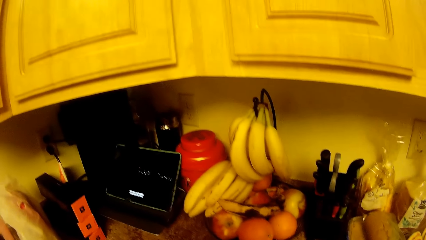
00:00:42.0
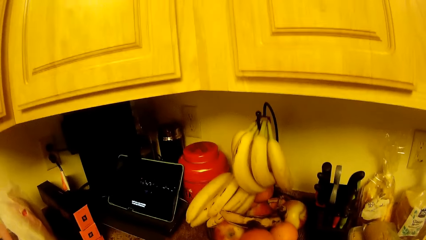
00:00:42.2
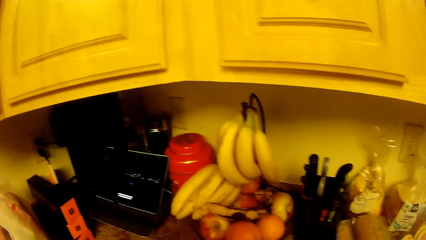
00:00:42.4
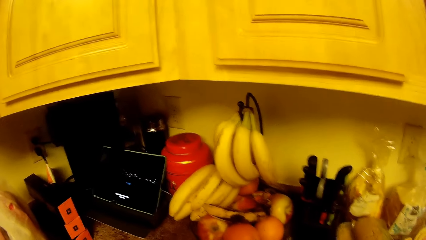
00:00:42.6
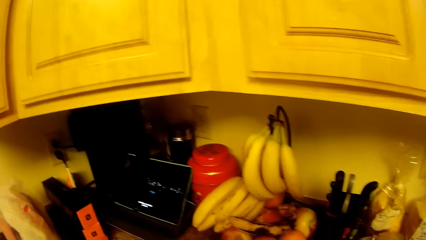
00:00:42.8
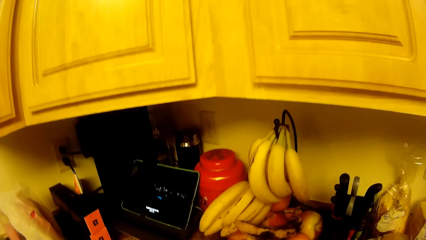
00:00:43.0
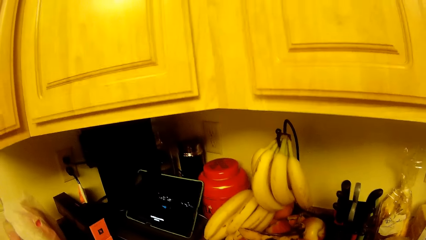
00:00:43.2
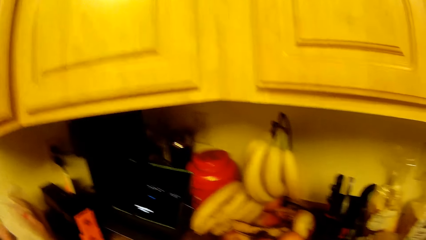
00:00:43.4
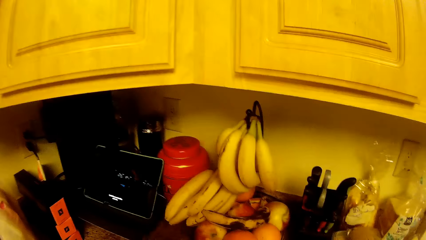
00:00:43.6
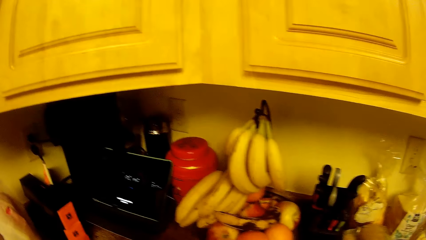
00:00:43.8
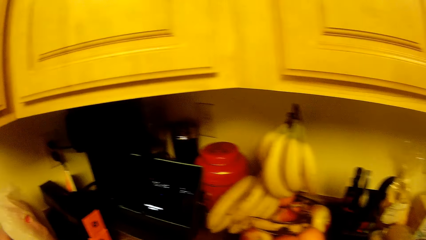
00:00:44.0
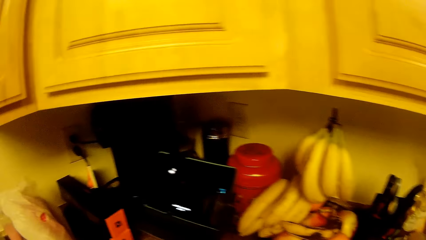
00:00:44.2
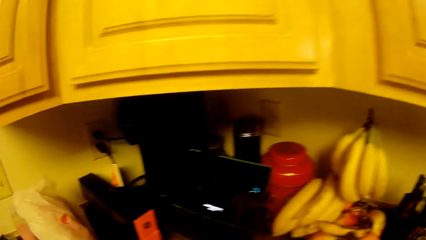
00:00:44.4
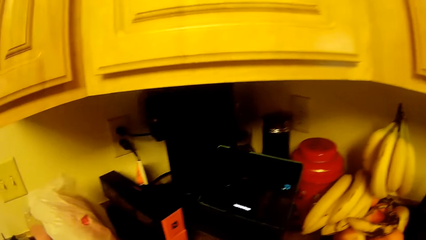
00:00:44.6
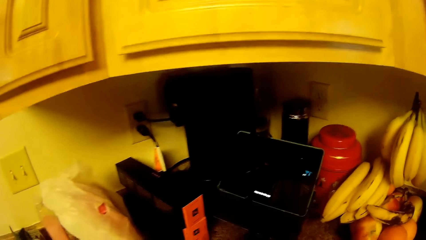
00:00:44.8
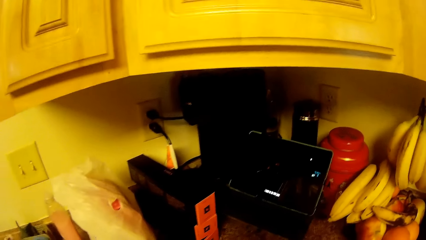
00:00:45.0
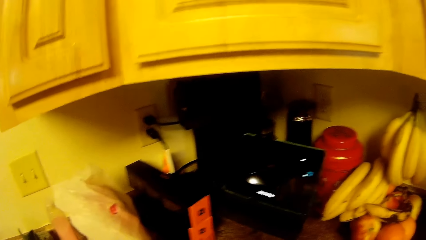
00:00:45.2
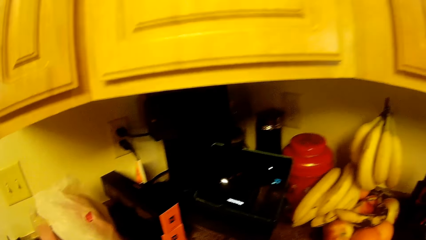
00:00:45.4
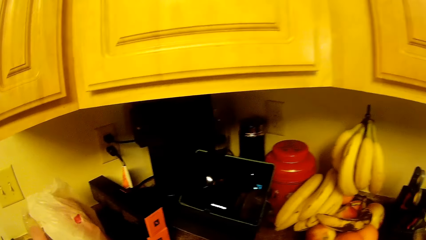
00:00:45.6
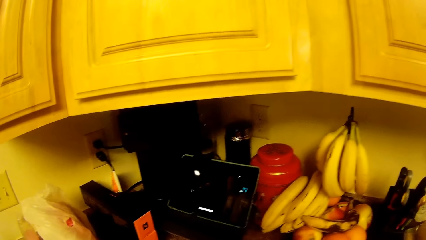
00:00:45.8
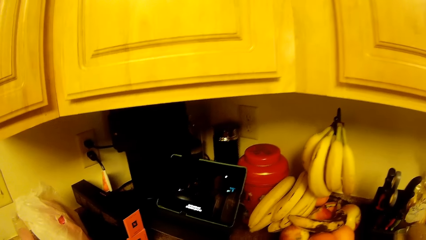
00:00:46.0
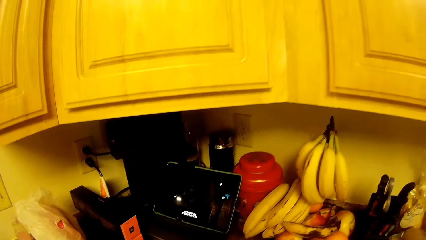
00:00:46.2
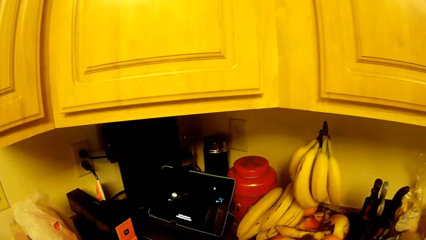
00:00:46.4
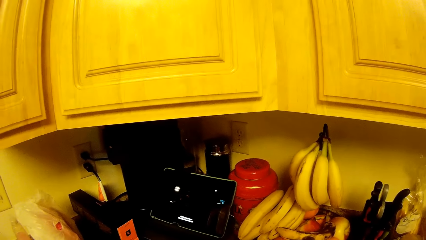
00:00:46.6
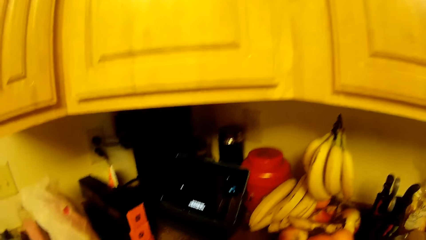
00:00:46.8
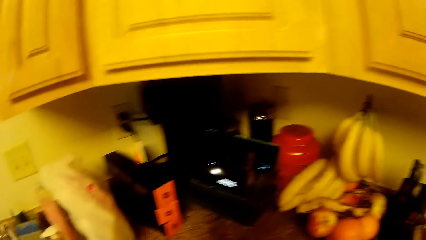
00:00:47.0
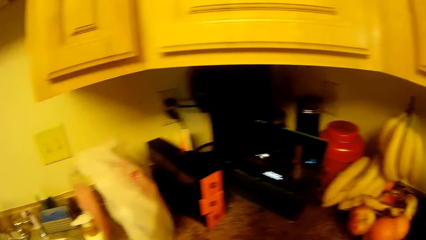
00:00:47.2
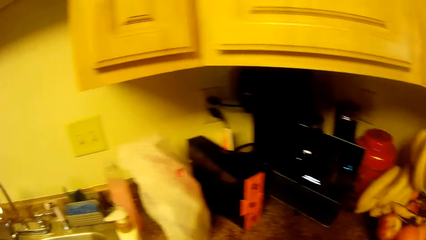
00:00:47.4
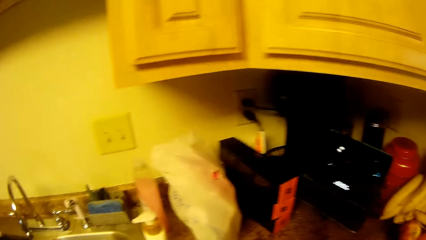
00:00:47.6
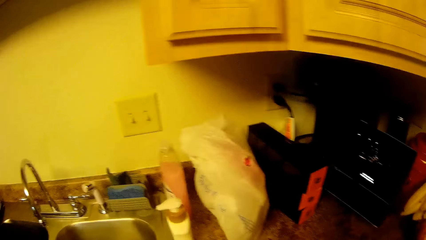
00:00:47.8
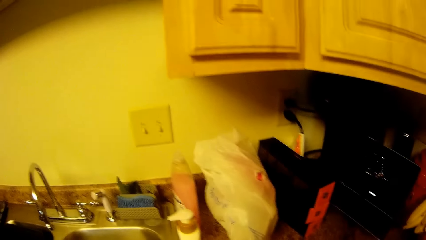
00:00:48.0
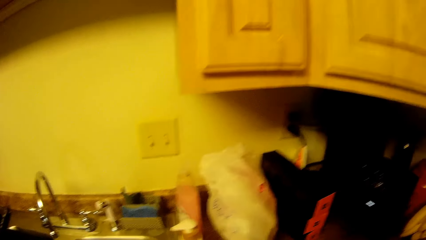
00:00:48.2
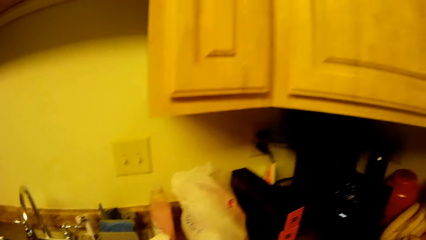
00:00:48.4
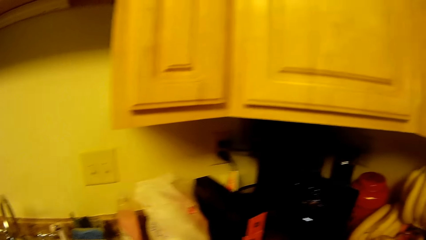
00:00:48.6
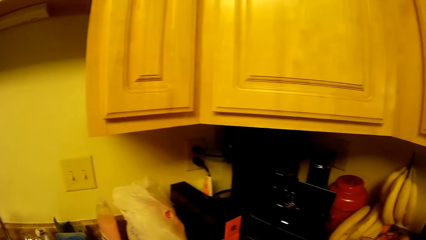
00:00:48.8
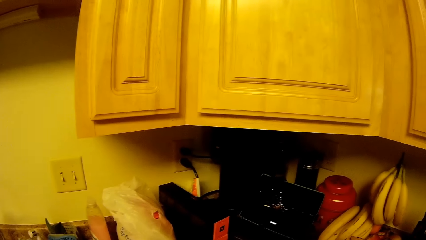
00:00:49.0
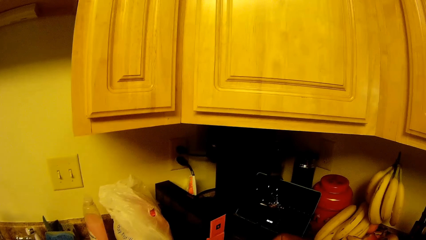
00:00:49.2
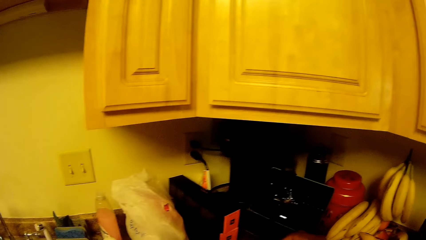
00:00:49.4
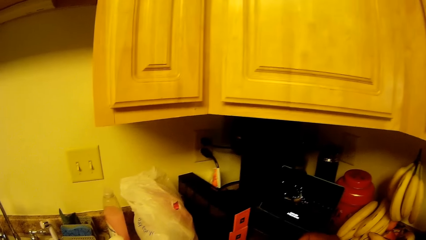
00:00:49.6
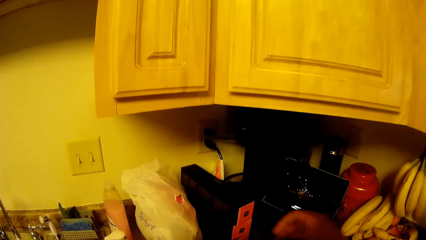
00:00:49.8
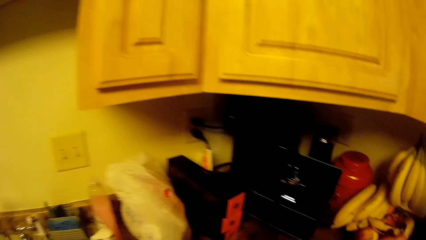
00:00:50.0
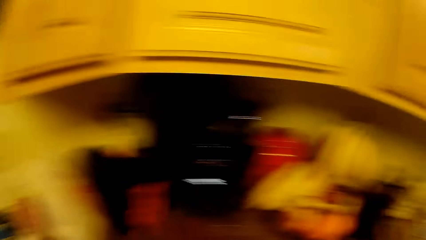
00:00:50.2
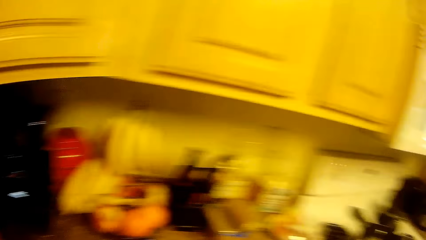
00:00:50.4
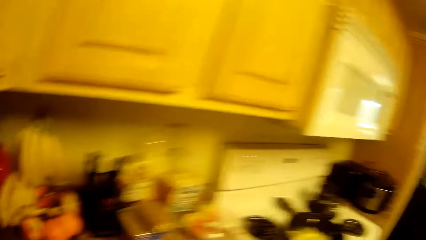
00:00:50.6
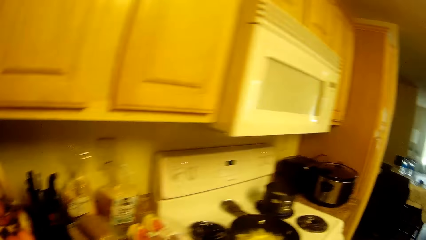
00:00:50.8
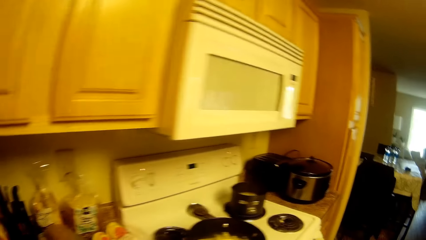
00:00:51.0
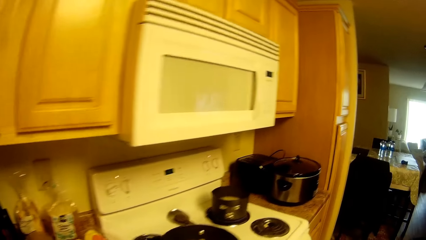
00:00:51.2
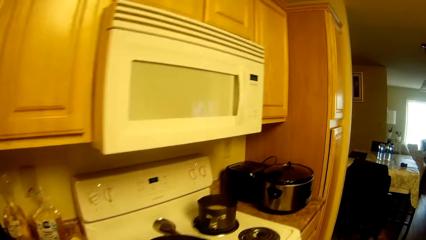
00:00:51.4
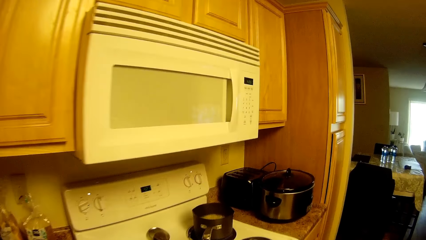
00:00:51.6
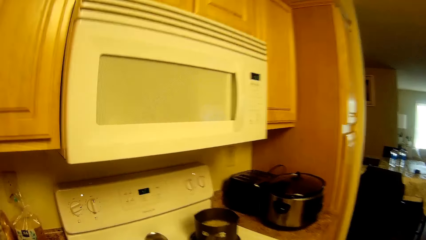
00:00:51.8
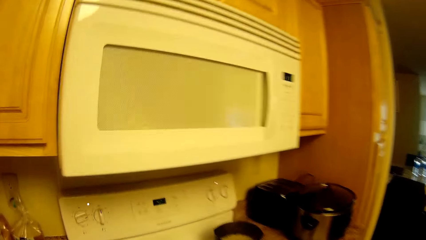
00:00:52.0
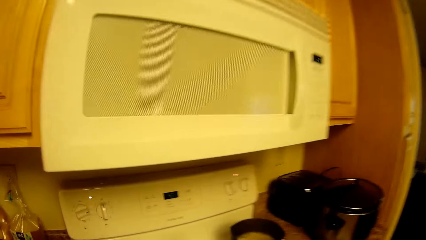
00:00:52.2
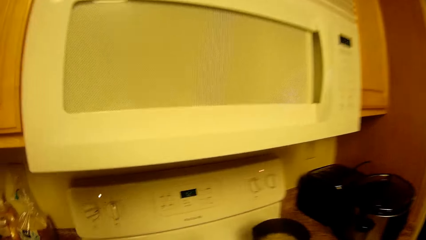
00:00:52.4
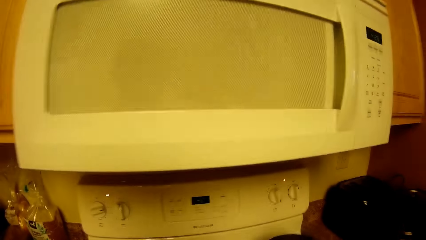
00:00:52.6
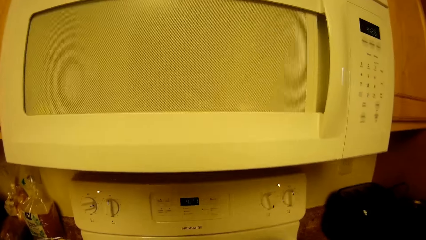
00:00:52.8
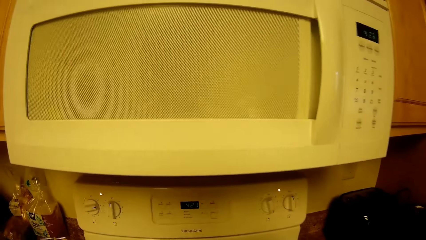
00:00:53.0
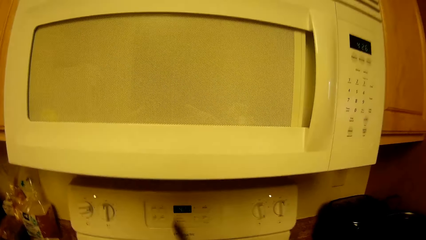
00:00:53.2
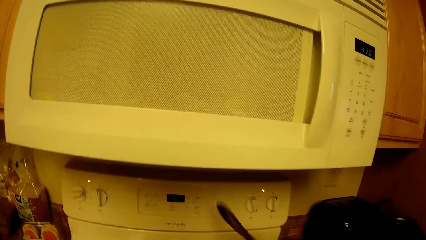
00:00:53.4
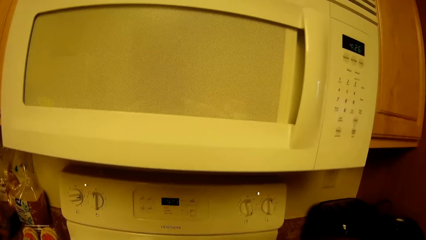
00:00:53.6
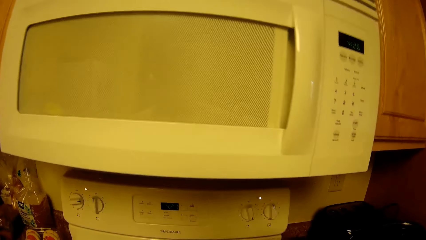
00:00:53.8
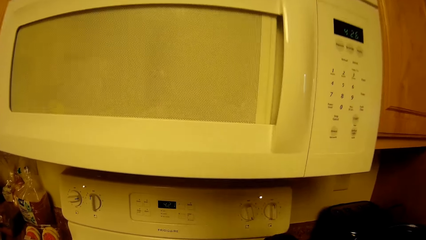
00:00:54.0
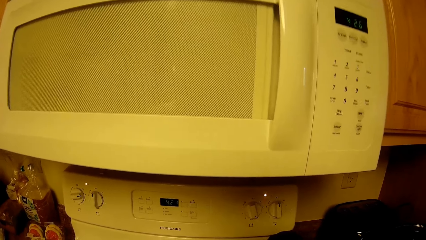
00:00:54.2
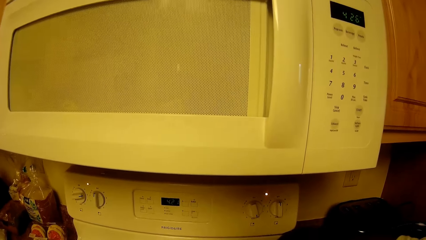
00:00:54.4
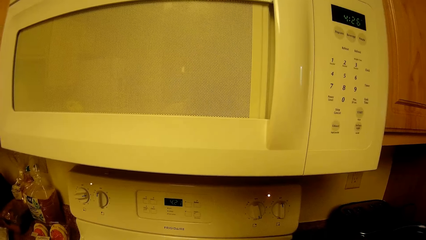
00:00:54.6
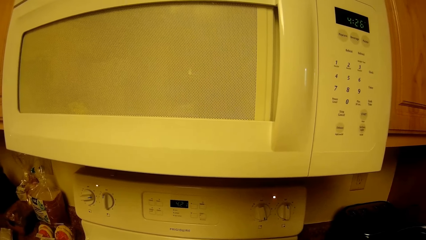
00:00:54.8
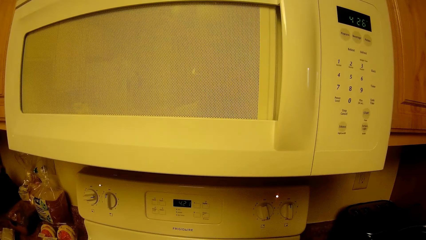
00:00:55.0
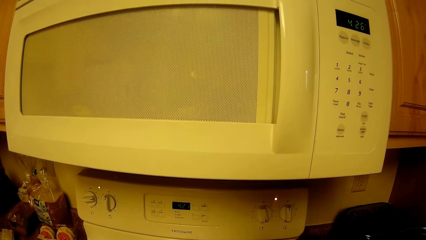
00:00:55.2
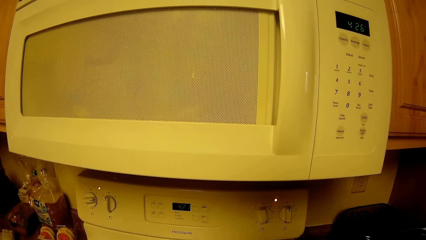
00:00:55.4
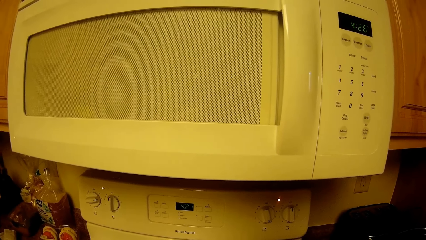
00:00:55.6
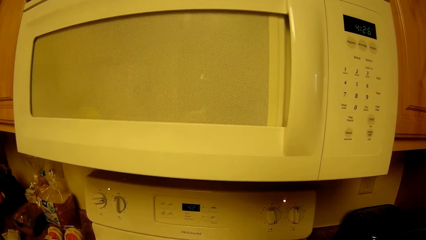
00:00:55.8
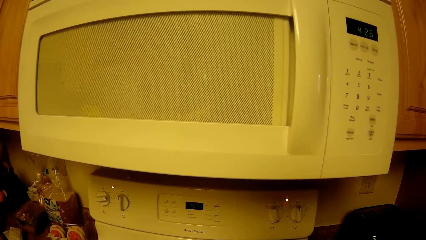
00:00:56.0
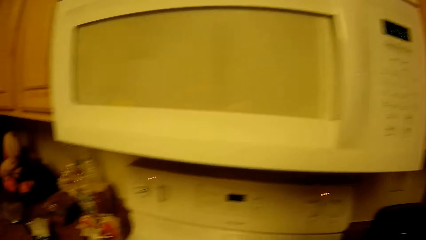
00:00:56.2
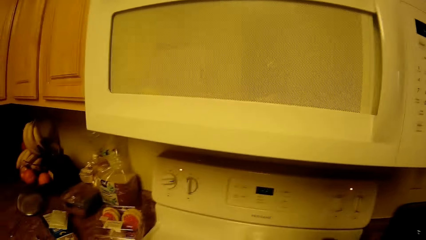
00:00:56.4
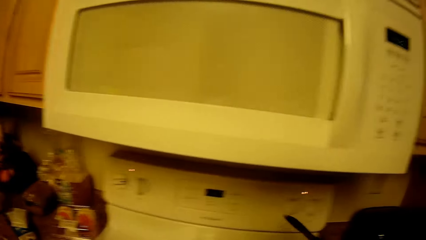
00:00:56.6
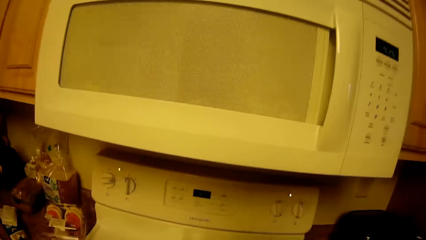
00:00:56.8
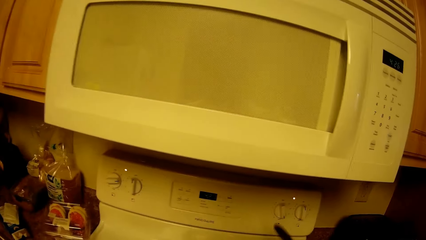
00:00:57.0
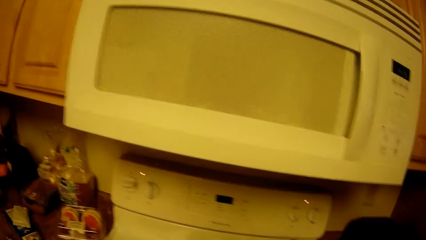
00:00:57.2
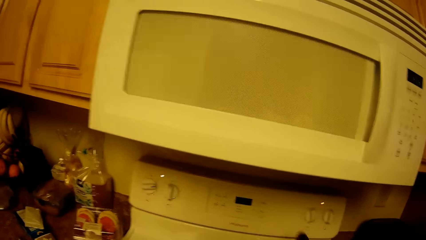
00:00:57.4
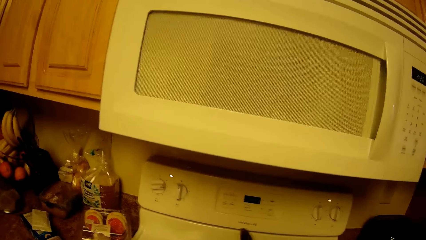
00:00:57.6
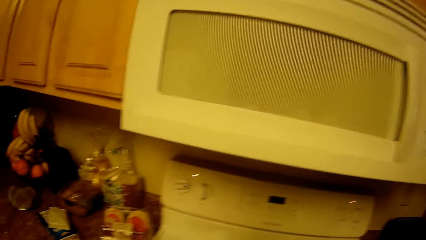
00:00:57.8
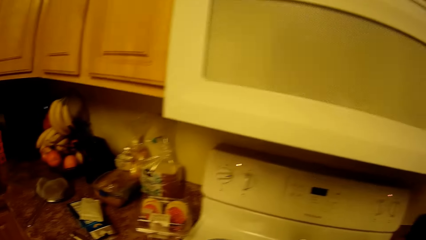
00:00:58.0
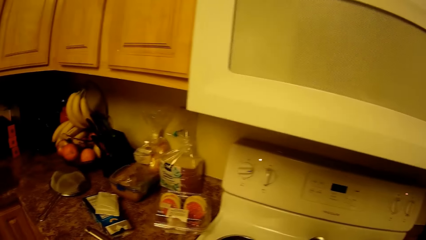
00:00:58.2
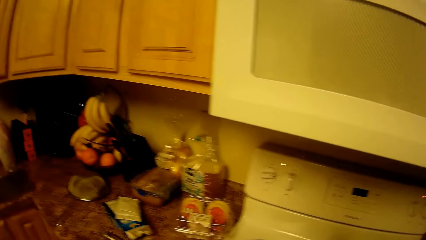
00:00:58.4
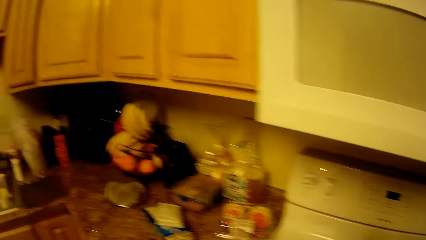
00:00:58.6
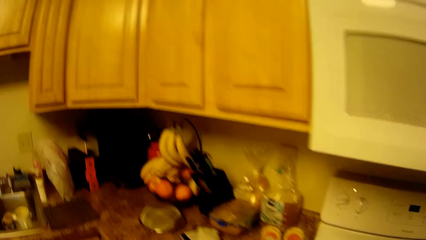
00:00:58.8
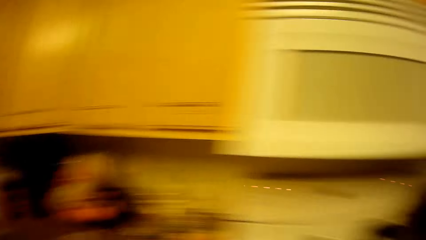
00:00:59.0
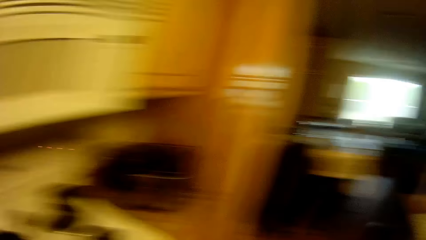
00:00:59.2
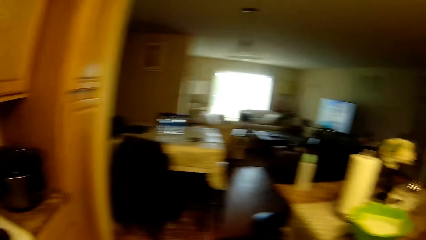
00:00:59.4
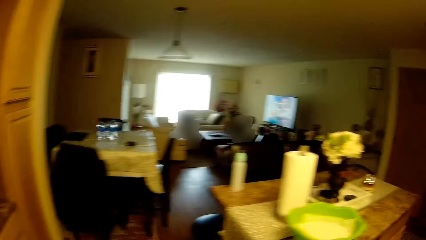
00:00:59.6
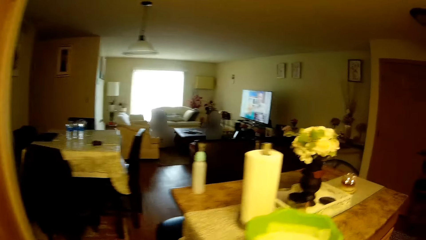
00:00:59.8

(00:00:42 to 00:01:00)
The camera wearer watches on the phone. She places something on the countertop. She turns around the countertop. She walks towards the stove. She picks a spoon or cooking stick on a cooker with her right hand. She stirs something. She places the cooking stick on the countertop.
